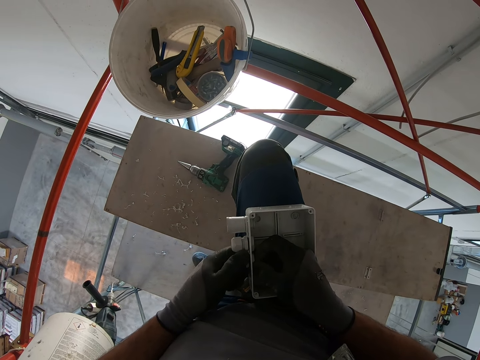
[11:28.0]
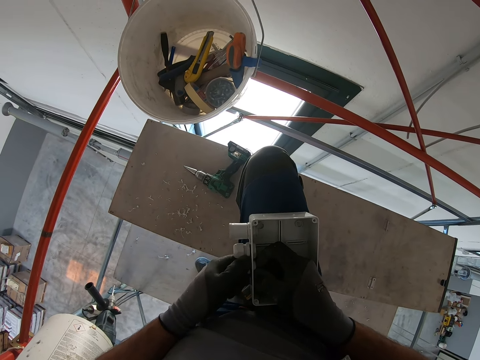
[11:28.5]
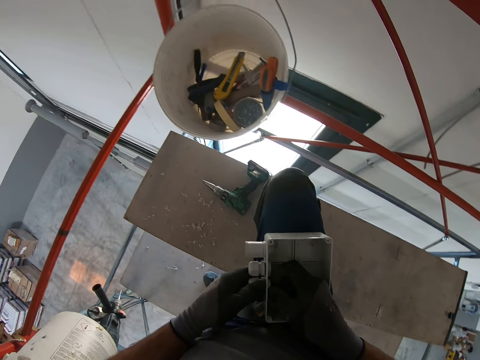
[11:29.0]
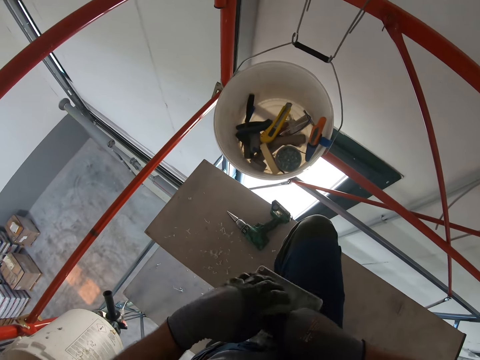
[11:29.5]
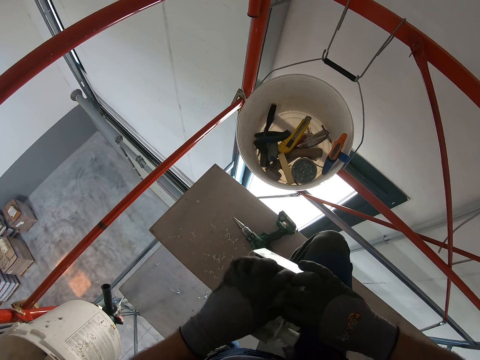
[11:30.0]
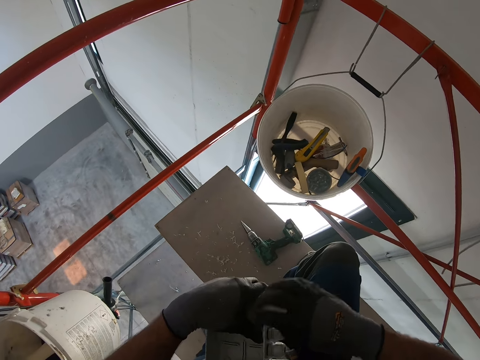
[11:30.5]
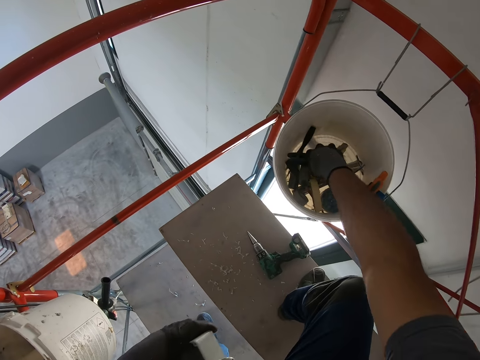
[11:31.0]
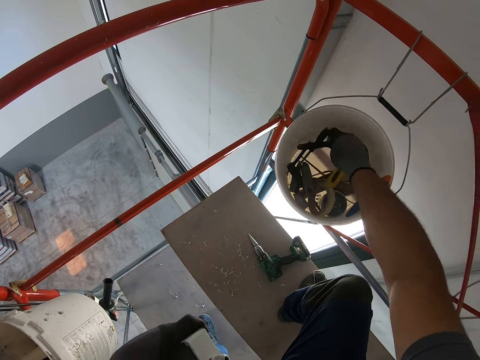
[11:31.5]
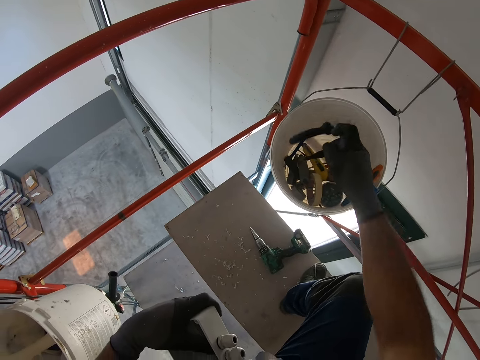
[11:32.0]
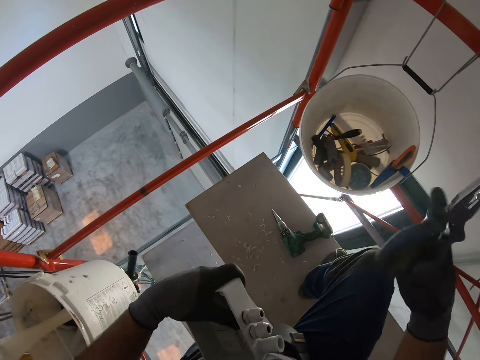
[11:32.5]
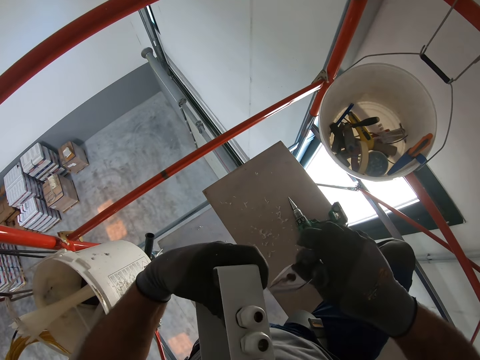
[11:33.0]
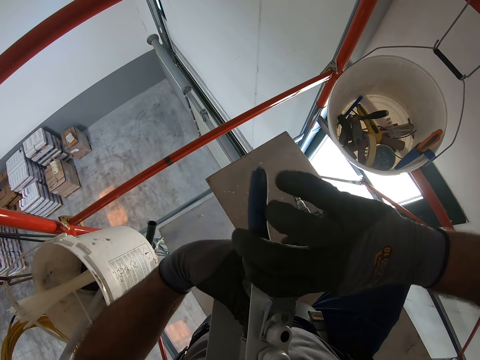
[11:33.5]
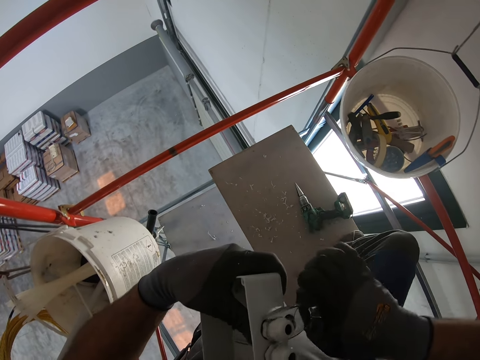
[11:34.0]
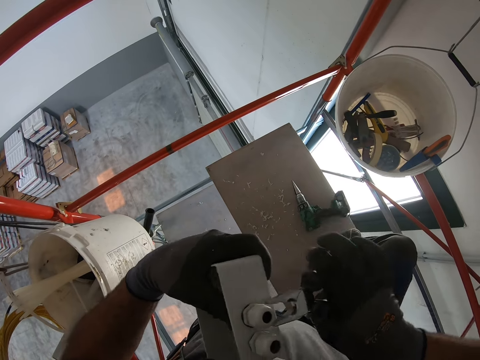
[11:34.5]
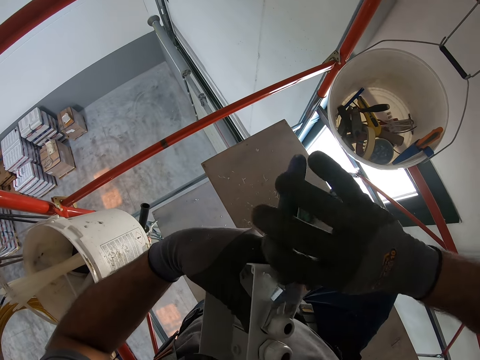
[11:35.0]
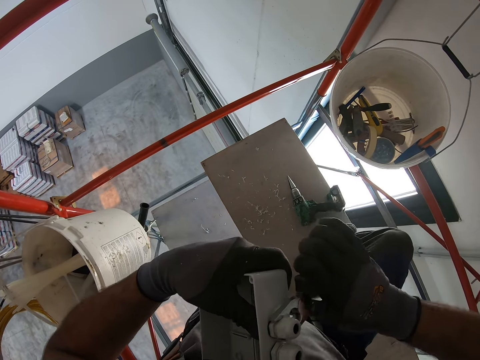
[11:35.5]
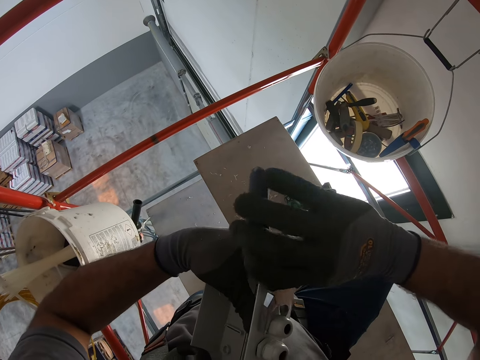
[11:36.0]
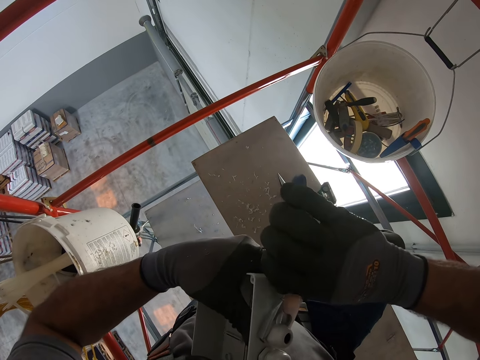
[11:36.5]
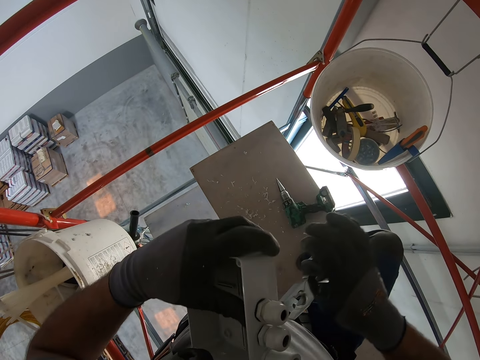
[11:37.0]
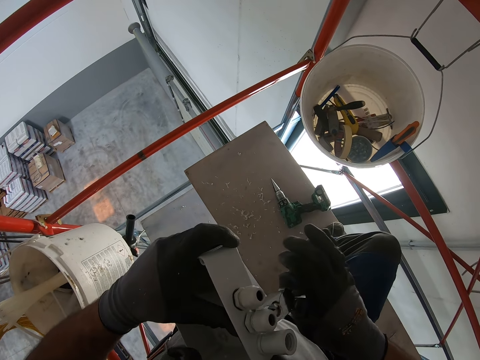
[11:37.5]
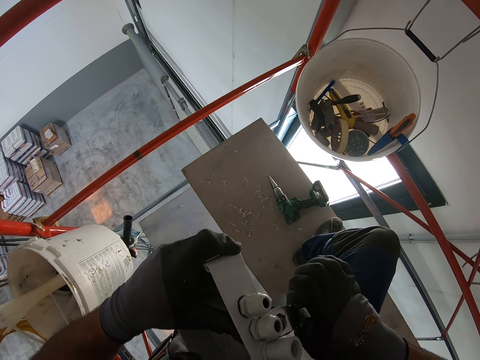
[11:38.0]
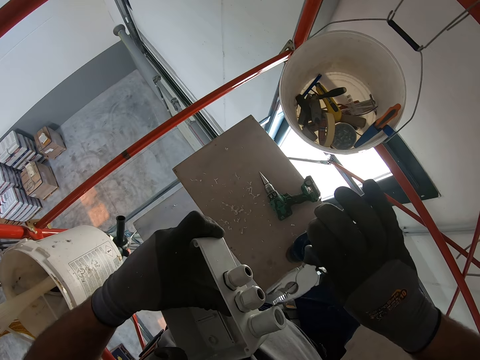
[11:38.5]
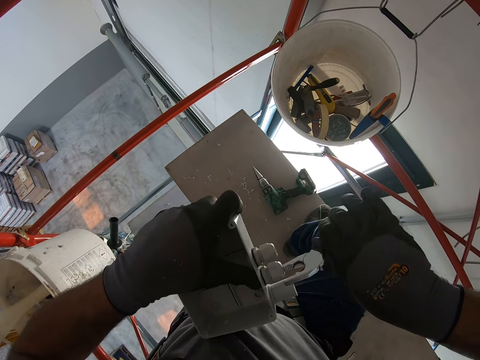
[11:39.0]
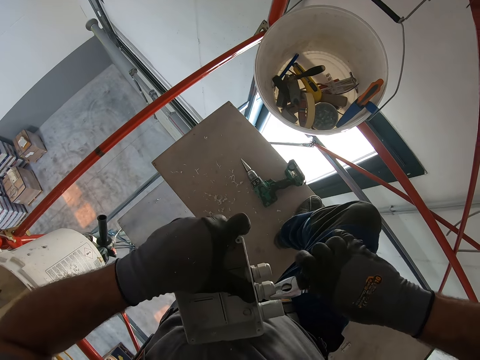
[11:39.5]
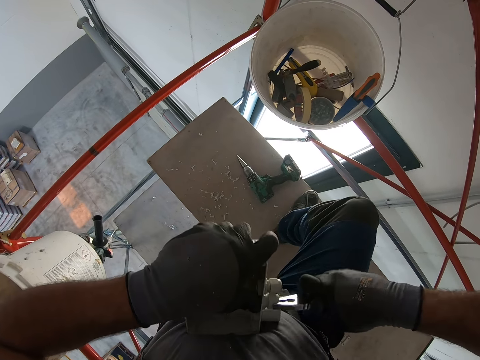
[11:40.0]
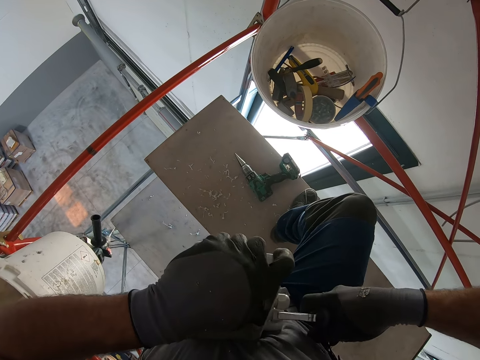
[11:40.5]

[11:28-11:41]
The camera wearer takes the pliers from the bucket. They tighten the fuse holders with the pliers.

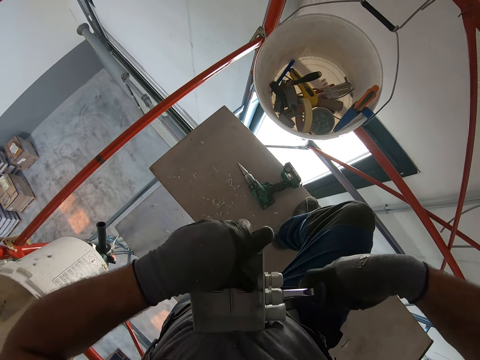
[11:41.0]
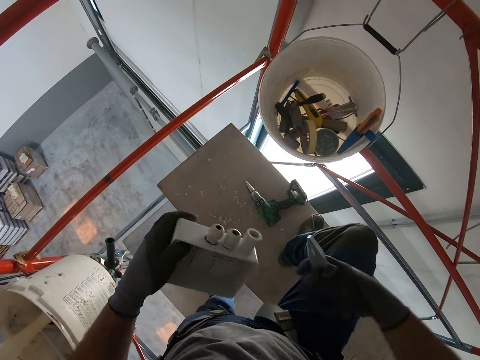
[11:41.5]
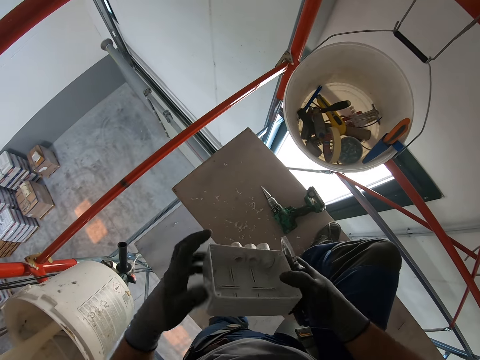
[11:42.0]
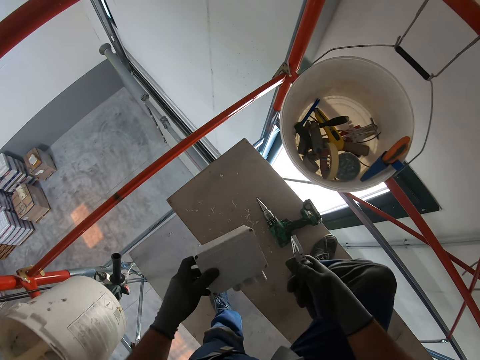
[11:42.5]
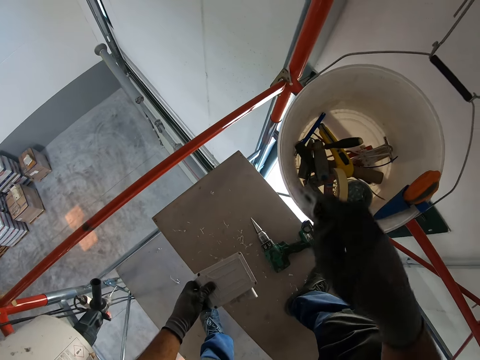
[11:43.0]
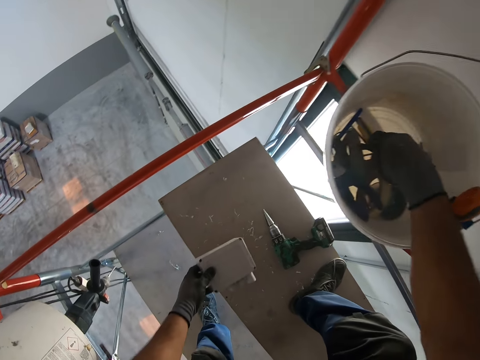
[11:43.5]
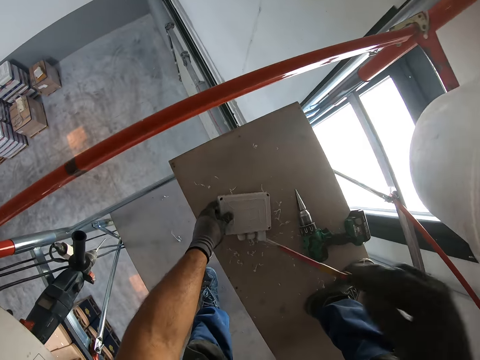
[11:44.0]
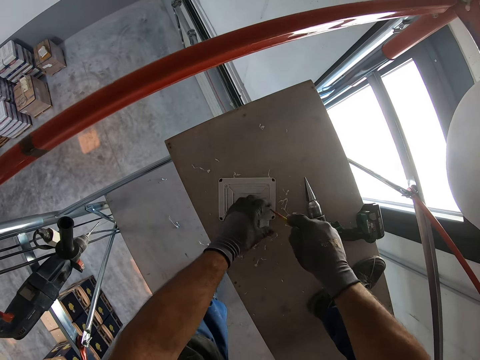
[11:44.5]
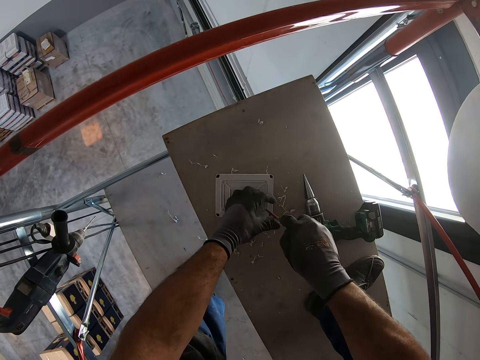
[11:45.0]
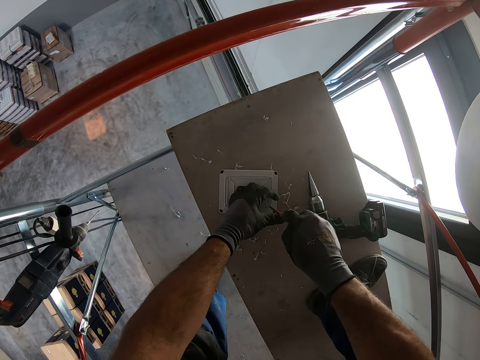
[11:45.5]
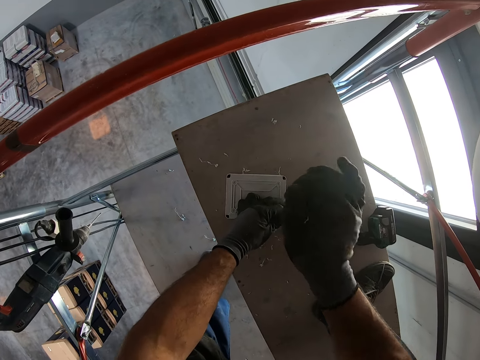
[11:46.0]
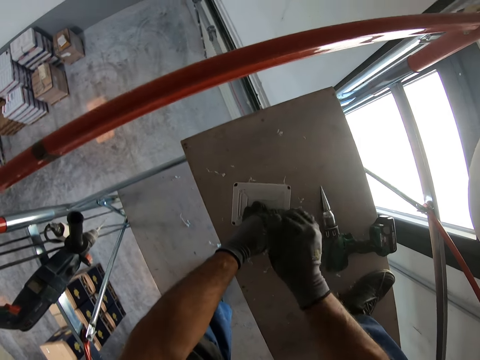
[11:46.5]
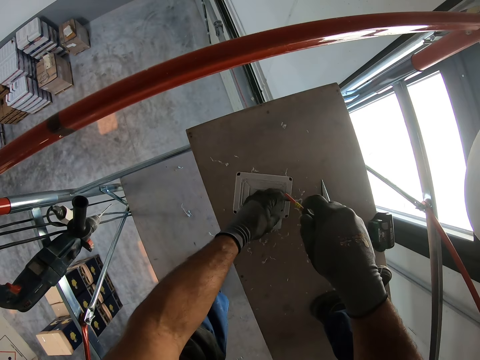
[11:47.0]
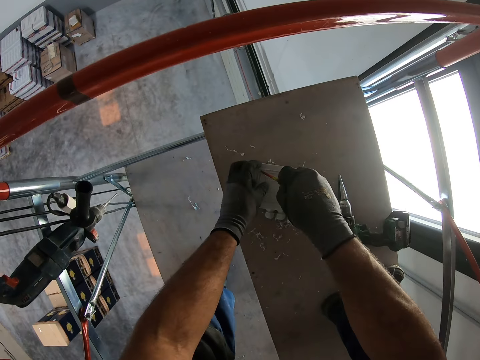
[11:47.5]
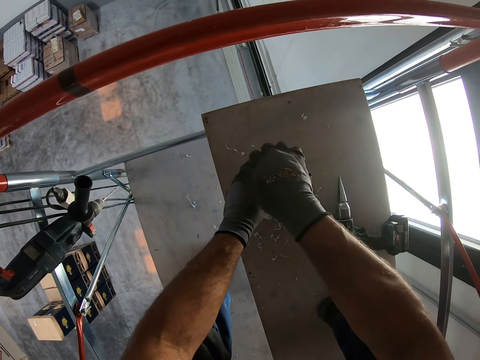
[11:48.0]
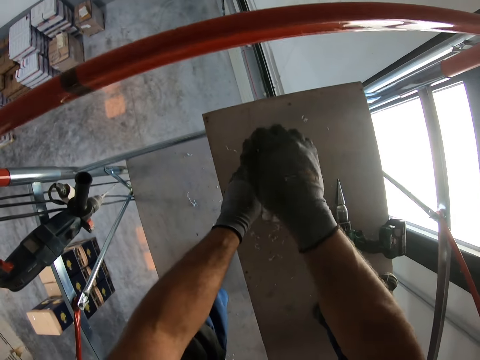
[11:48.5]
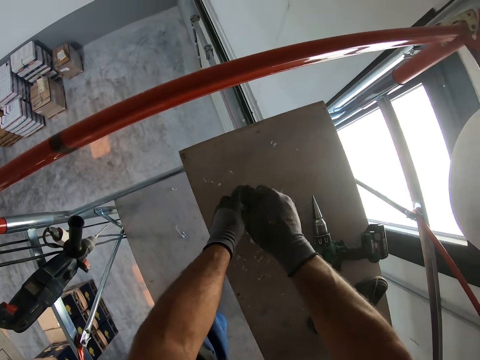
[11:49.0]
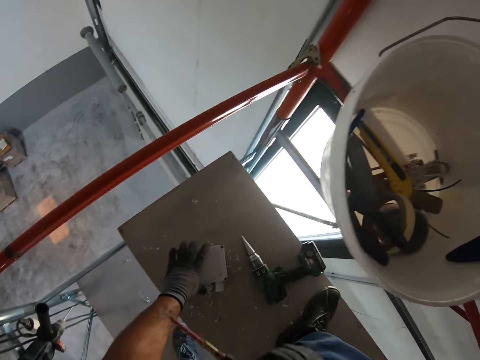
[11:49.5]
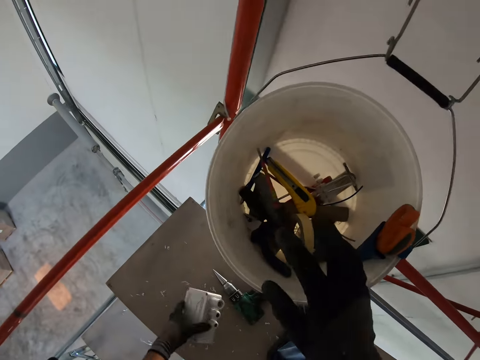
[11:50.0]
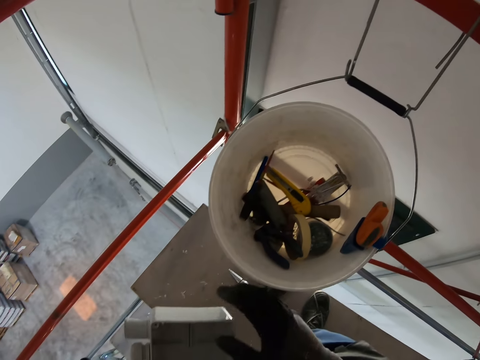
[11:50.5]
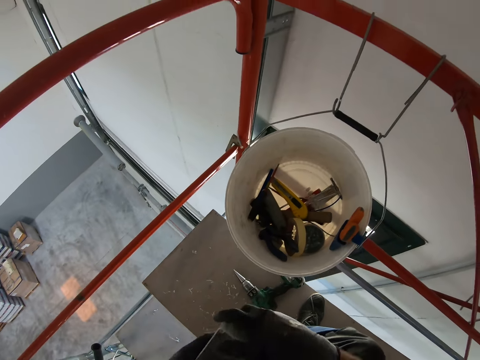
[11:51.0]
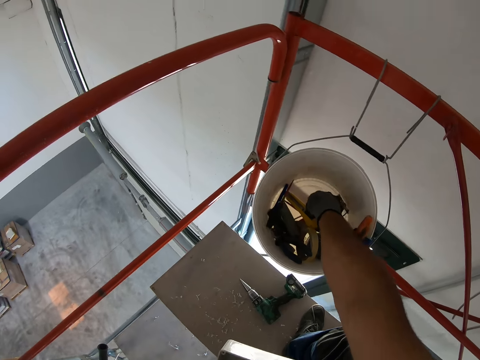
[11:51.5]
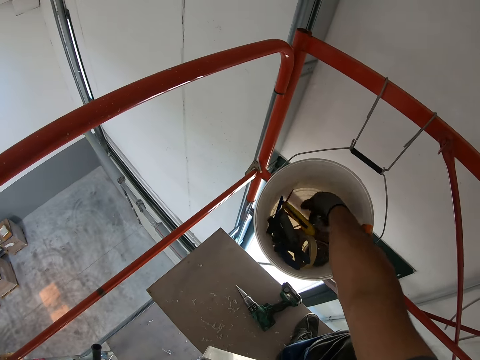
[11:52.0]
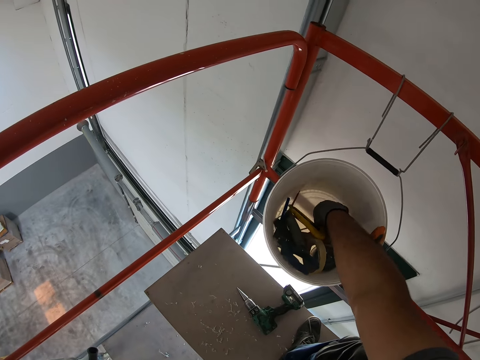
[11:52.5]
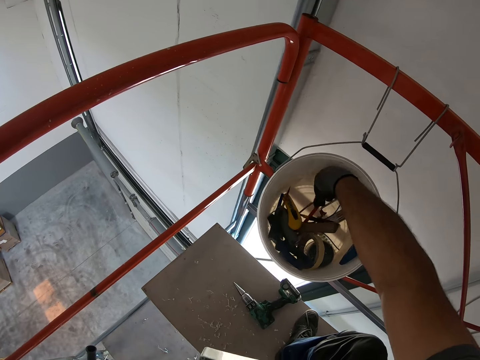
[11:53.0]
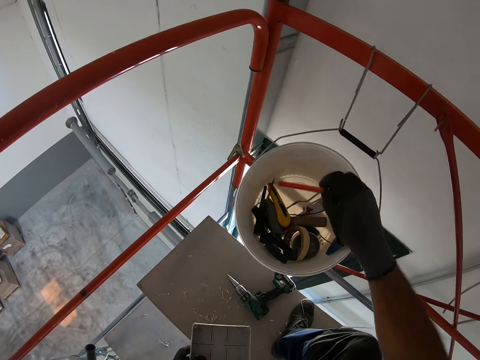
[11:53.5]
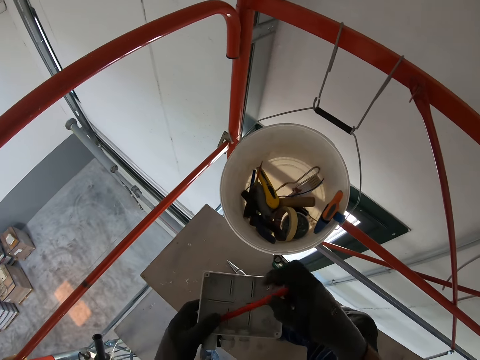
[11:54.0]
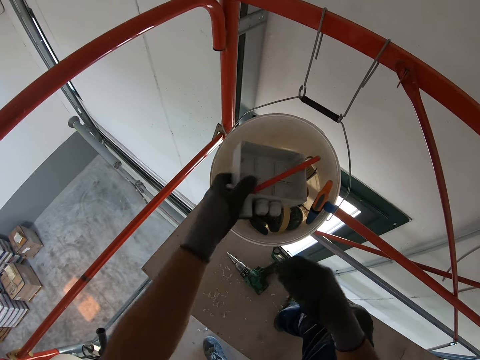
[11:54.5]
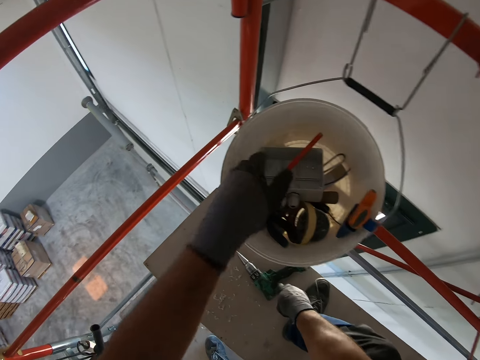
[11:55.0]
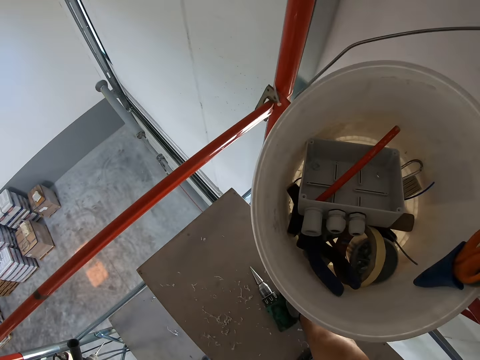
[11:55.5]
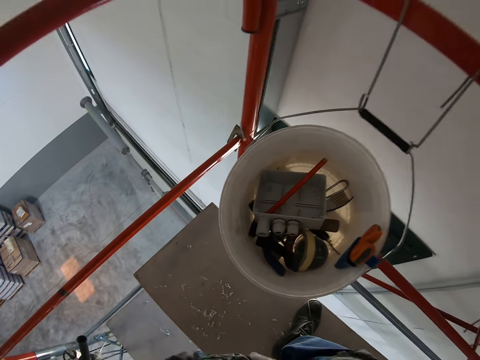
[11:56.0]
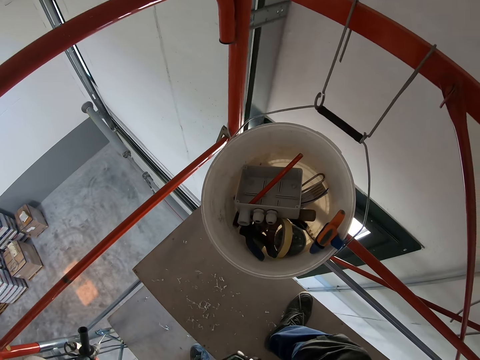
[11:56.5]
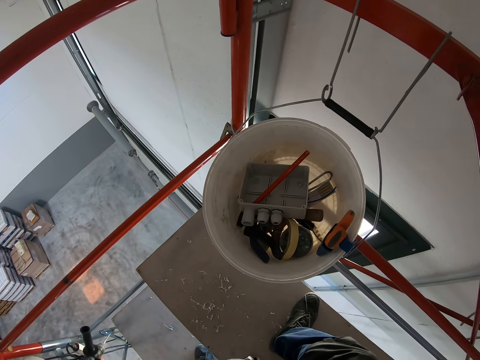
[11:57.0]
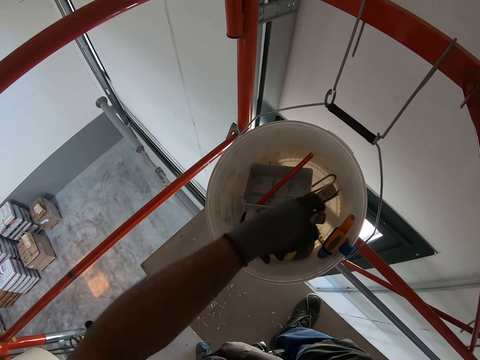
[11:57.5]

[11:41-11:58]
The camera wearer throws the pliers in the bucket. They place the fuse box or socket on the platform. They fix the screws on the socket with the screw driver. They throw the screw driver in the bucket. They pick up the fuse box. They scatter the items in the bucket. They search for something in the bucket. They pull on the pencil. They pick the pencil from the bucket. They place the pencil in the box. They place the fuse box in the bucket. They pick up the pliers. They take a power drill from something. They drop the screw driver in the bucket.
